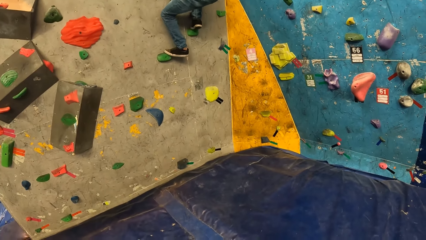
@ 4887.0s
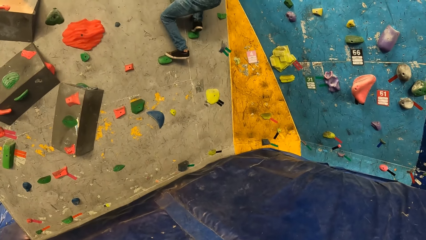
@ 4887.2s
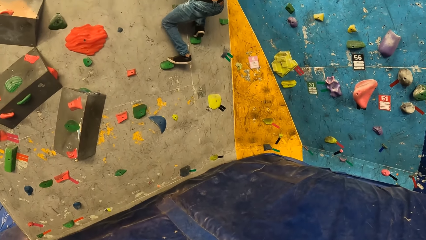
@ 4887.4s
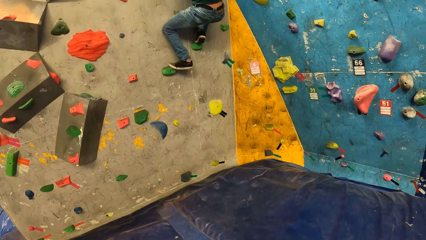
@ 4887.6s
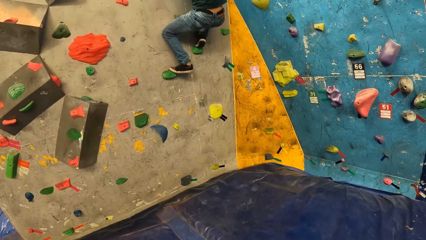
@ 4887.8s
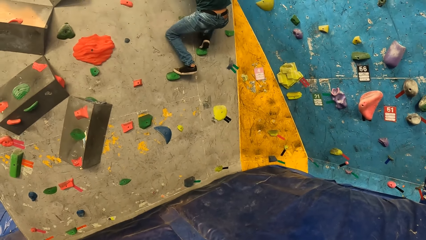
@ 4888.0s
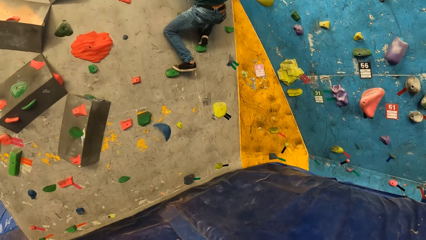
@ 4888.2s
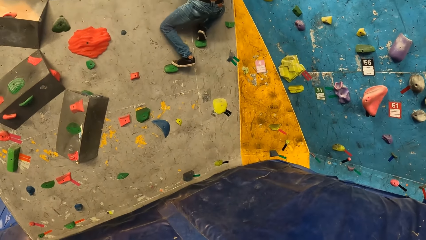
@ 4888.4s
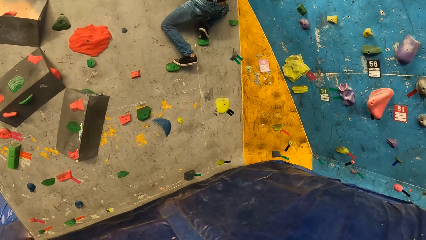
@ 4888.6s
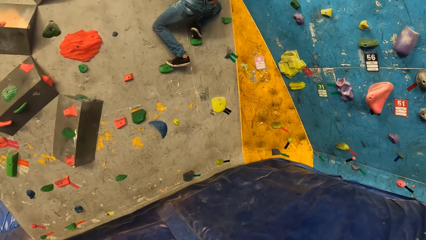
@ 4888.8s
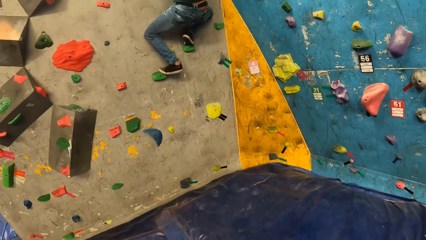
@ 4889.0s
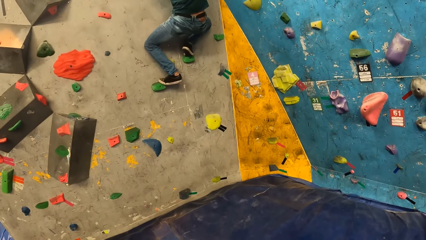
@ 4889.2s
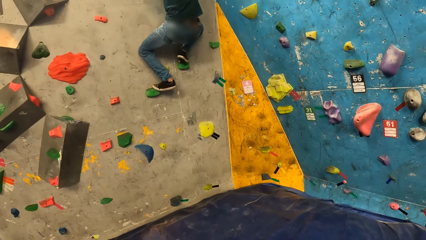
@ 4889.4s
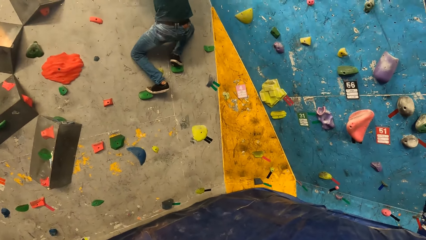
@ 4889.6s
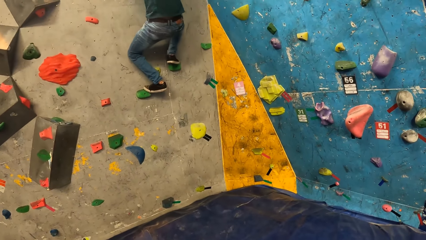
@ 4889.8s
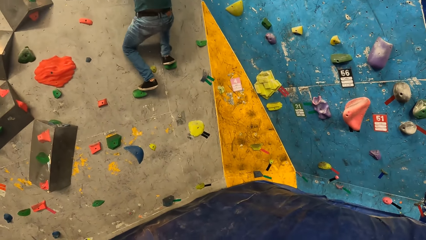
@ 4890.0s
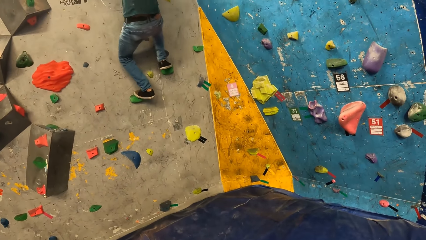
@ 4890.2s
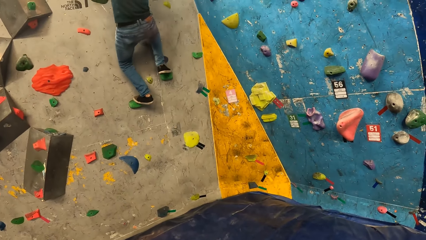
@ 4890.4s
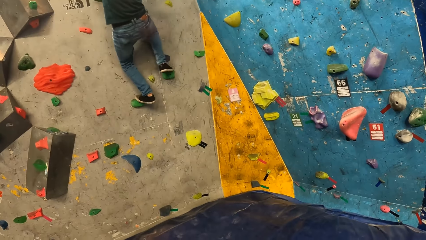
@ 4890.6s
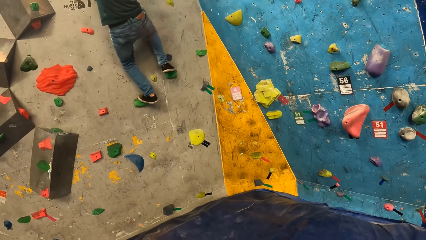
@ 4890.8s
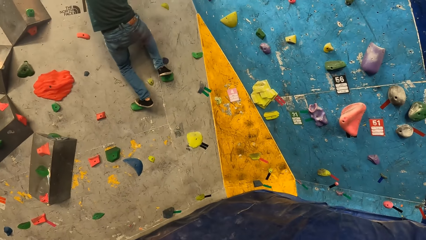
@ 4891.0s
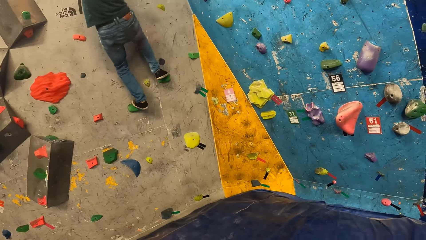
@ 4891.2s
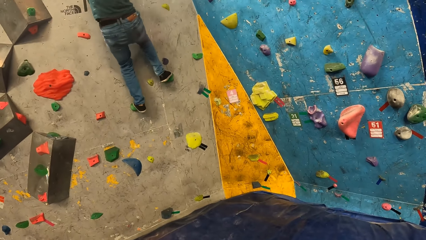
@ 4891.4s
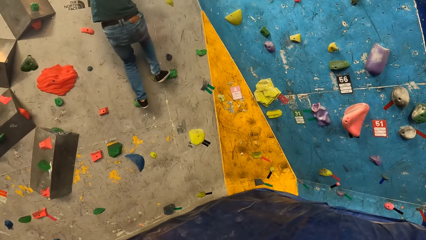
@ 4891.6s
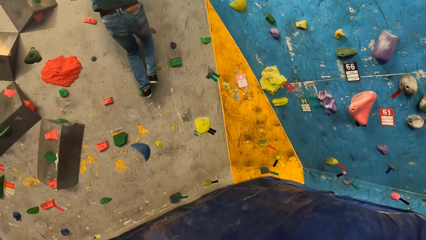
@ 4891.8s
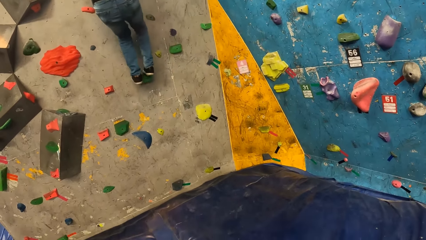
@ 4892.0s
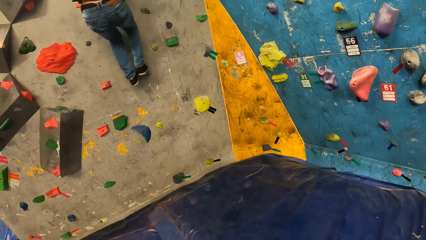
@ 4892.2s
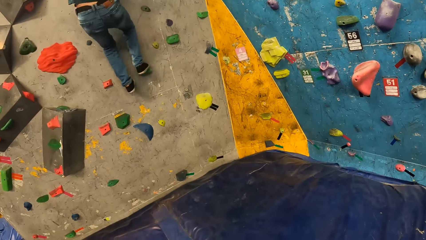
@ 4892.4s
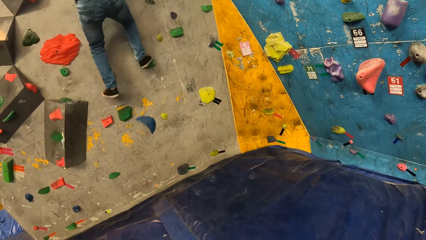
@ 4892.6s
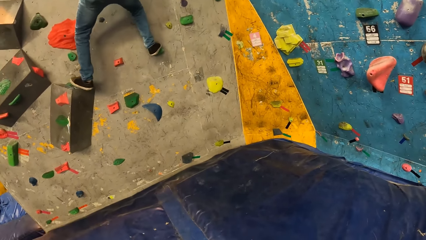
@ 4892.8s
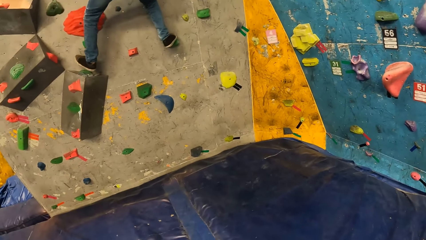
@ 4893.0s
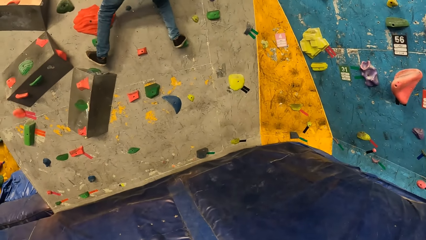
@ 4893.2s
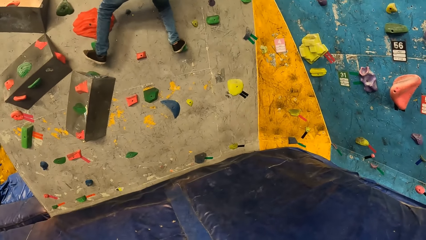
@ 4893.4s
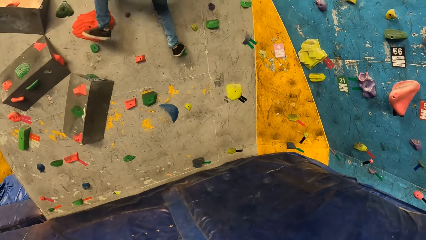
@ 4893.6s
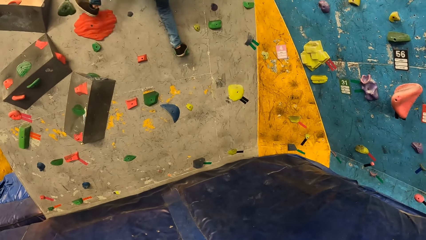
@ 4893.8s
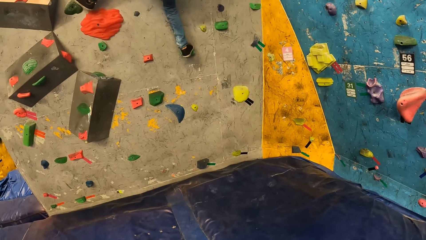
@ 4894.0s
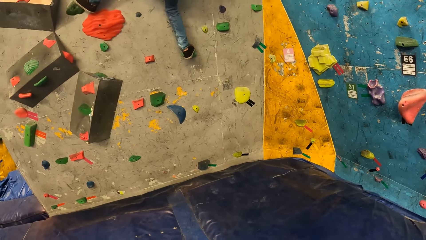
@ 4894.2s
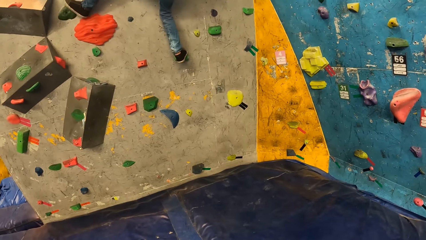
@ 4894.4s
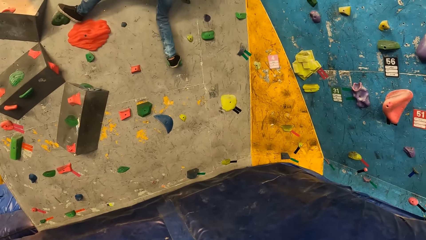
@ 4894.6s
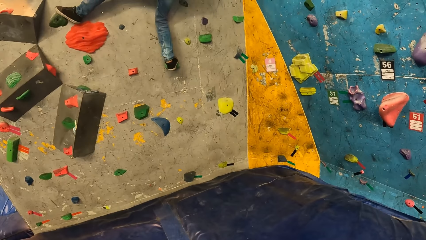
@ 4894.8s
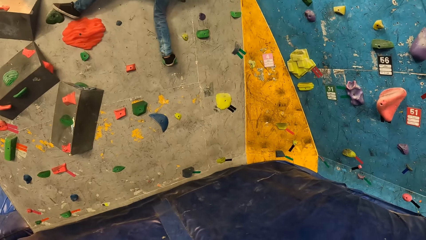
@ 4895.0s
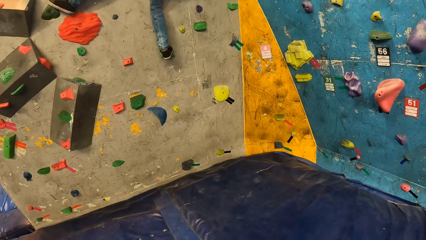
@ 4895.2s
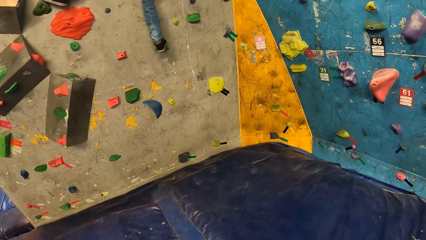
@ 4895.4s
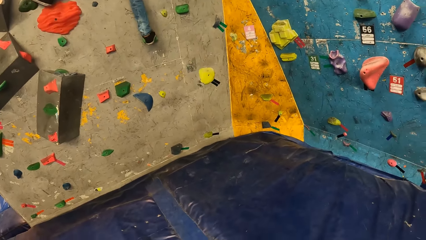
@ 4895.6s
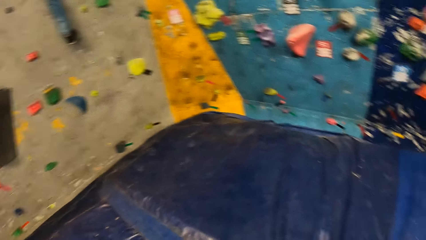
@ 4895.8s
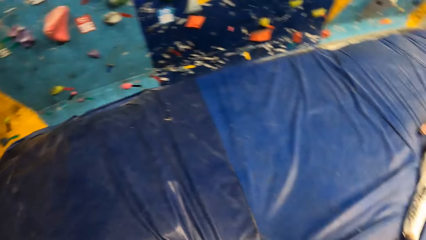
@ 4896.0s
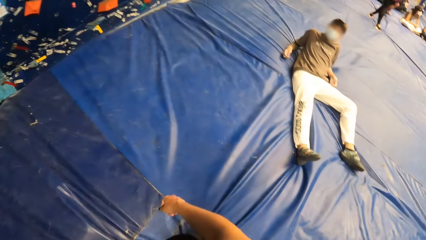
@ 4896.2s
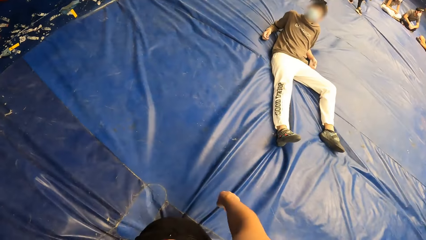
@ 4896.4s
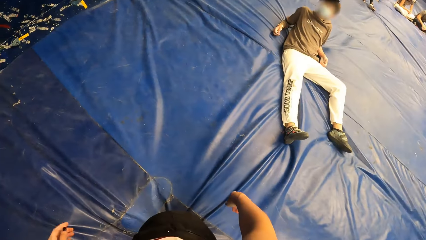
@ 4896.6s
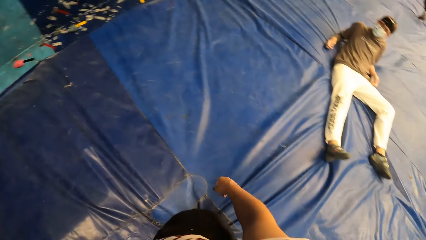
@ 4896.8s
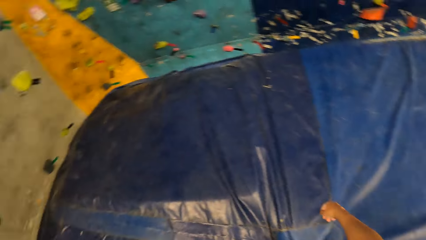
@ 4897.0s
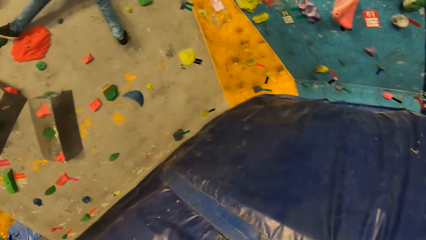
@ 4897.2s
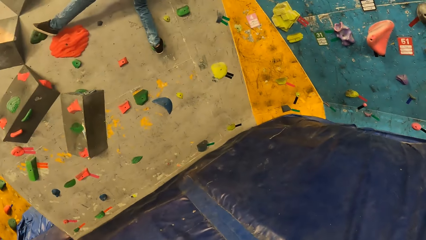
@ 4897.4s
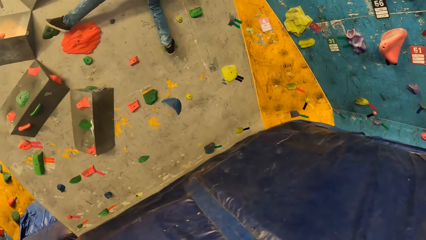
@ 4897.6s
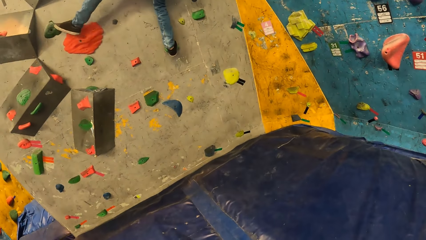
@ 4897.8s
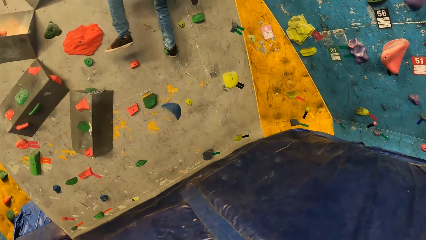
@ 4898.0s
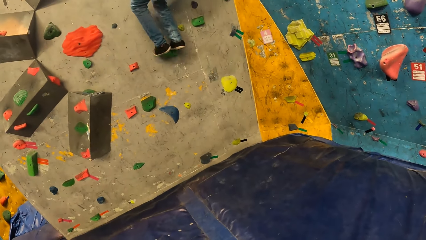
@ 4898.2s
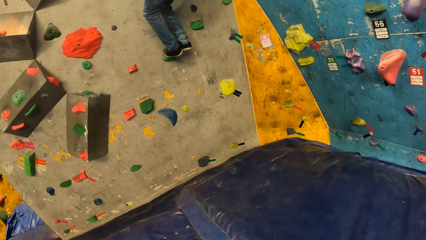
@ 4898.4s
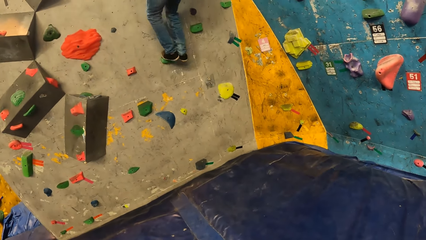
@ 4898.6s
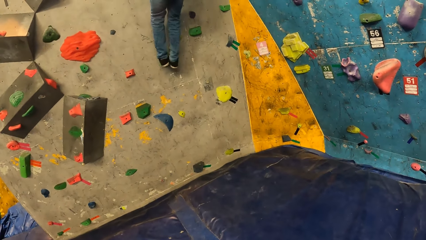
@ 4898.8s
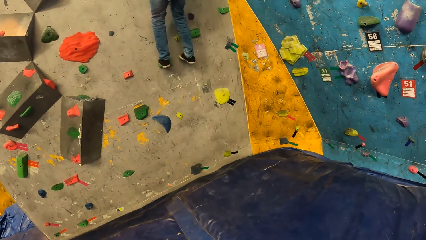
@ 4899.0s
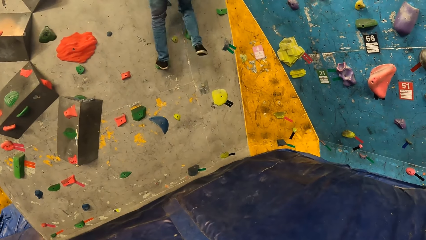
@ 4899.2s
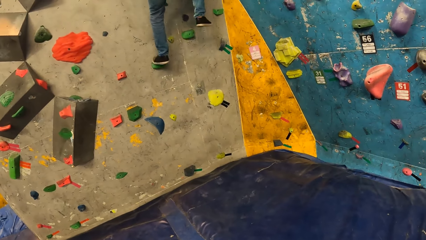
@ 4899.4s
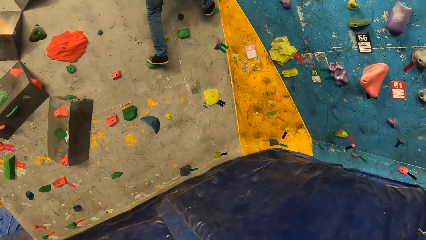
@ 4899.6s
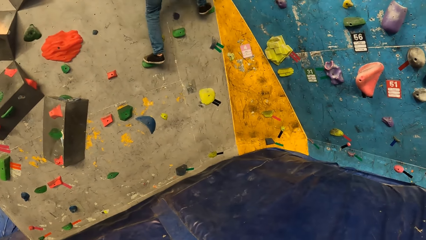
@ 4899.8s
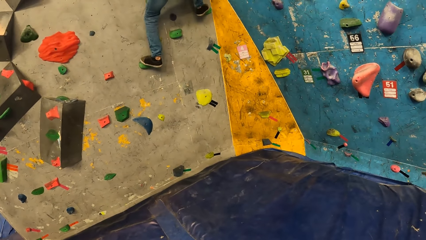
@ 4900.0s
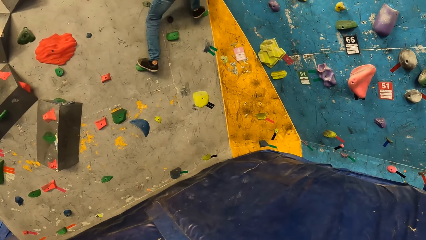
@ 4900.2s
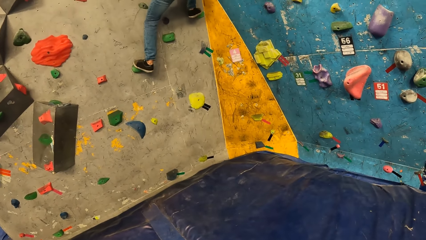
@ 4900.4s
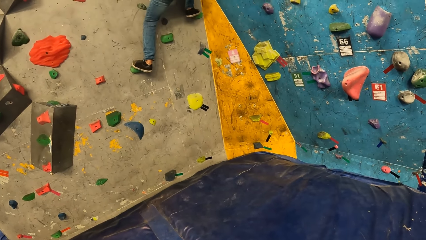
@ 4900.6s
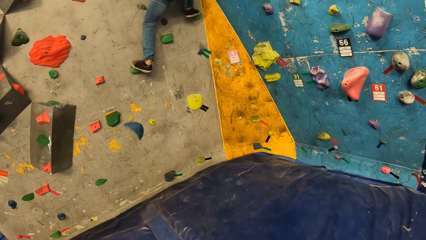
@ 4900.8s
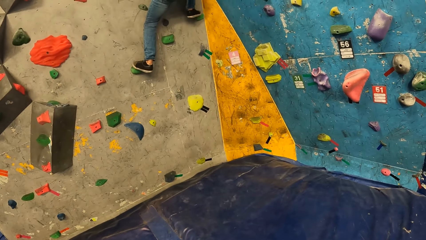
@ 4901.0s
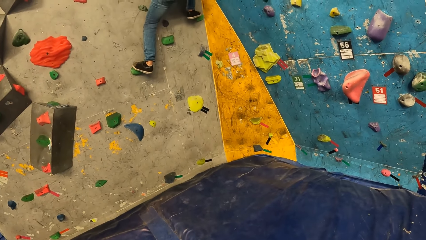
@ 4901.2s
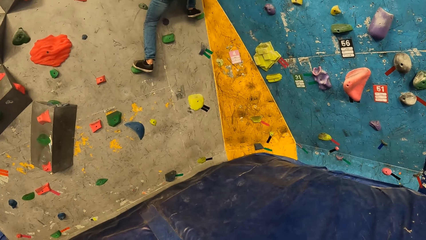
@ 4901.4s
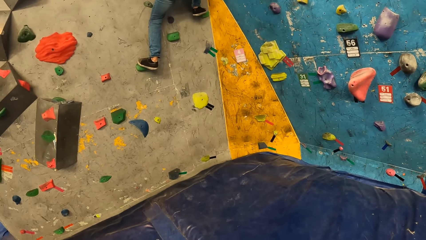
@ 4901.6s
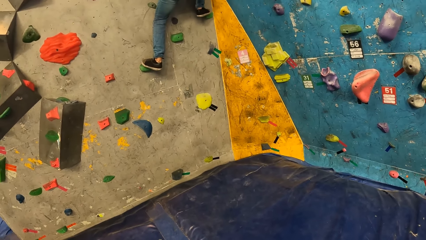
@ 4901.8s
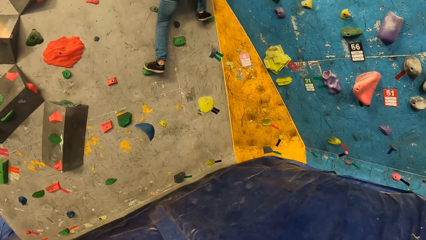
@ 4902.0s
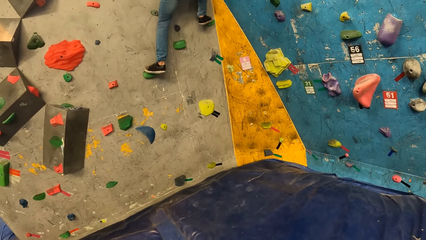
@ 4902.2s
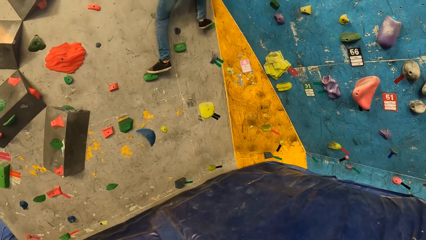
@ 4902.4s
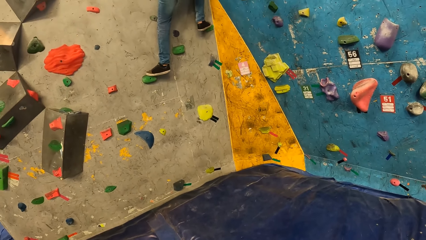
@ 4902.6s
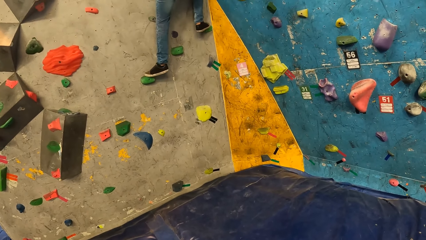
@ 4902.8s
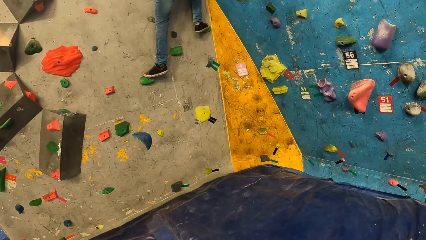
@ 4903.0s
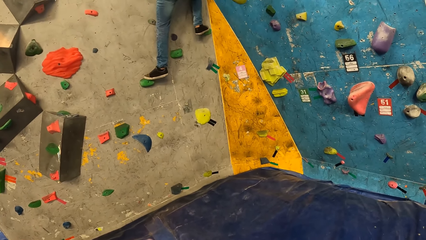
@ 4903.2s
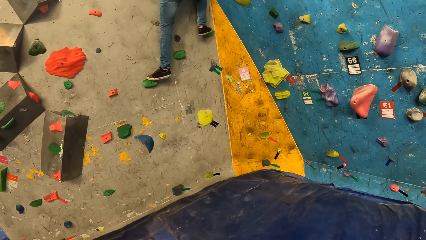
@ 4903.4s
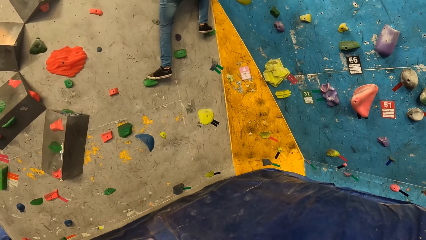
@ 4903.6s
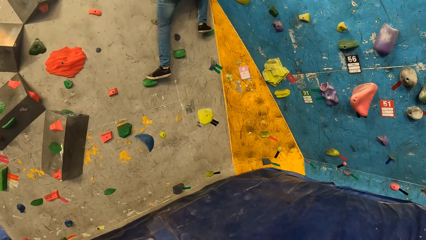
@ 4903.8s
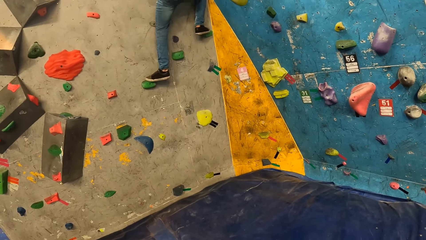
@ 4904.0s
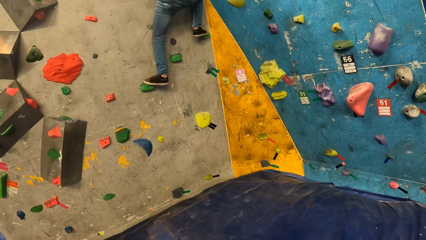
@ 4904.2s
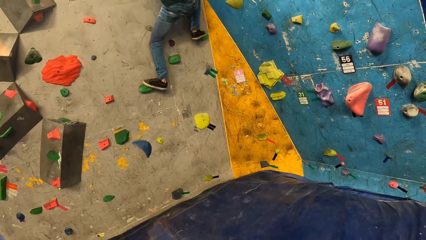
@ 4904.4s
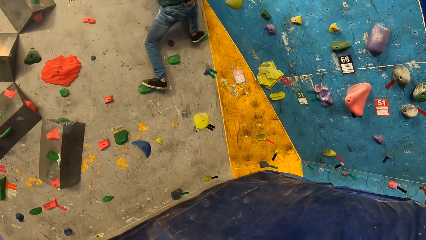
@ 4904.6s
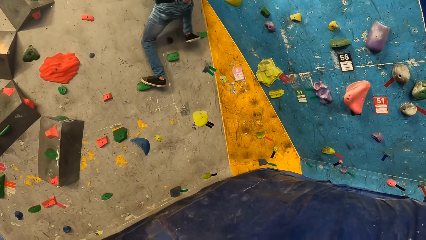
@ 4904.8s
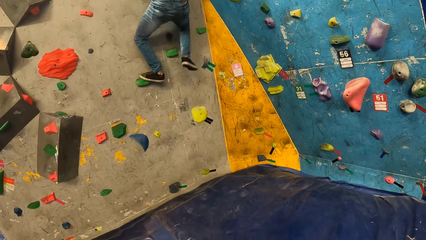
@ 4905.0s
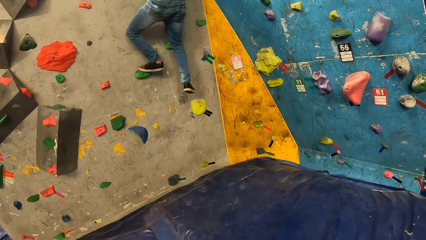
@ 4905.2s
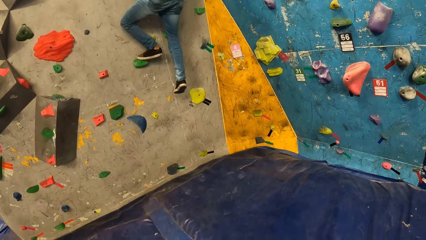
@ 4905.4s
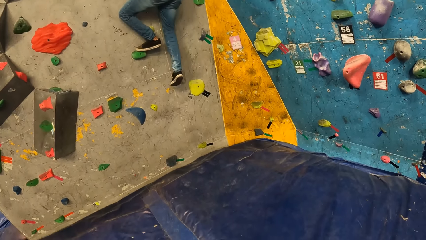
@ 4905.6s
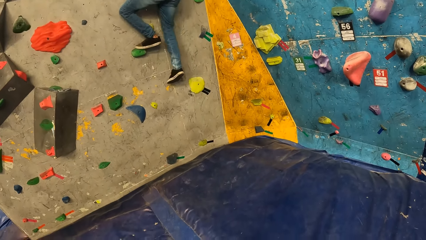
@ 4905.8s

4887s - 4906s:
The man converses with the camera wearer.
